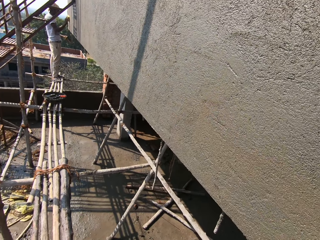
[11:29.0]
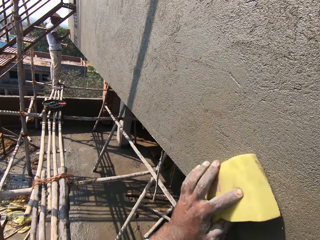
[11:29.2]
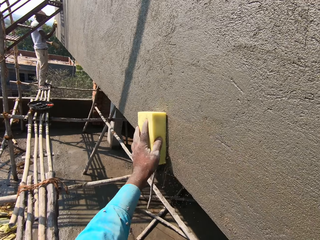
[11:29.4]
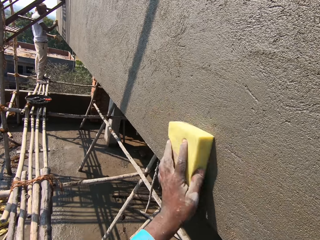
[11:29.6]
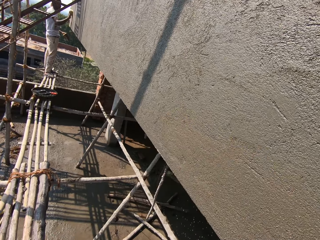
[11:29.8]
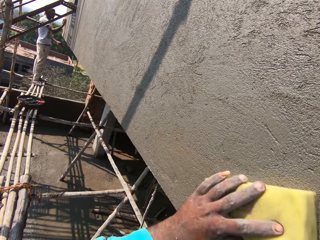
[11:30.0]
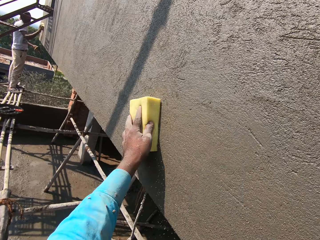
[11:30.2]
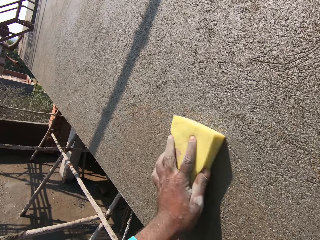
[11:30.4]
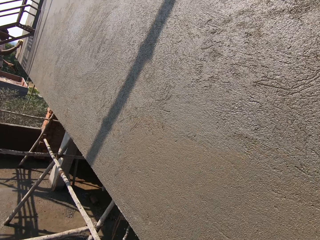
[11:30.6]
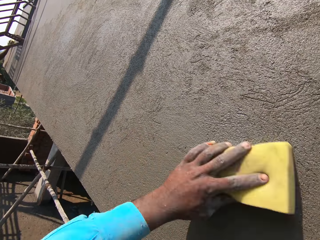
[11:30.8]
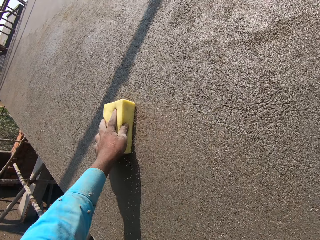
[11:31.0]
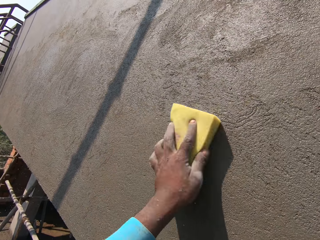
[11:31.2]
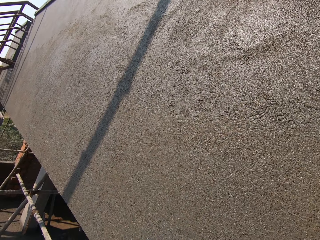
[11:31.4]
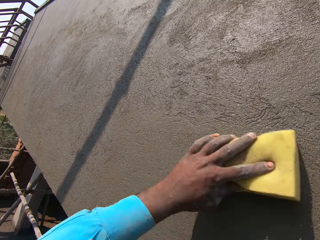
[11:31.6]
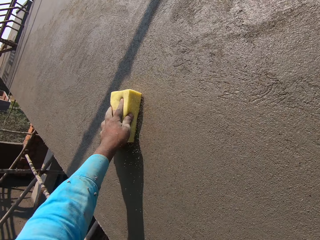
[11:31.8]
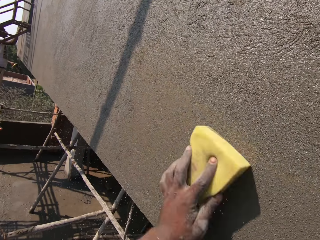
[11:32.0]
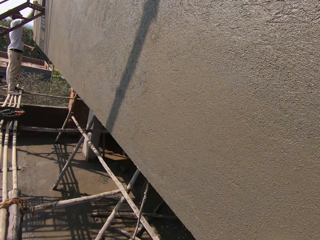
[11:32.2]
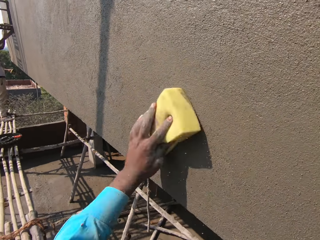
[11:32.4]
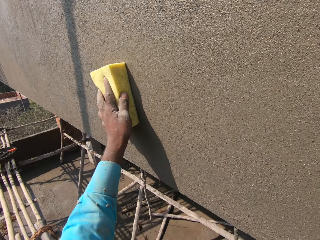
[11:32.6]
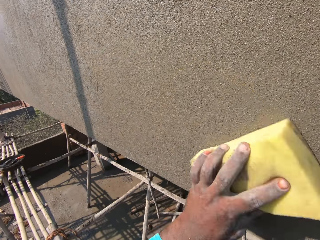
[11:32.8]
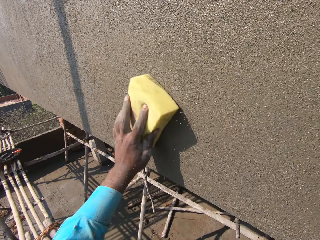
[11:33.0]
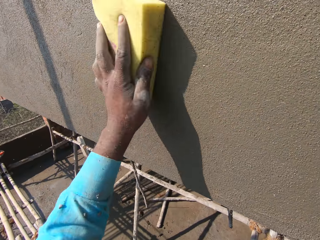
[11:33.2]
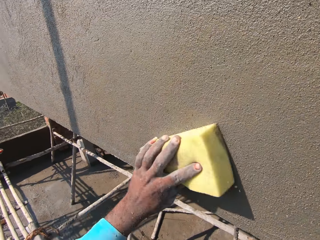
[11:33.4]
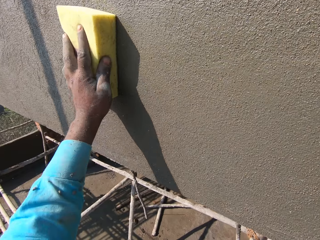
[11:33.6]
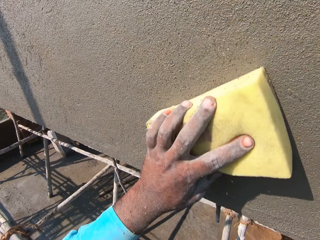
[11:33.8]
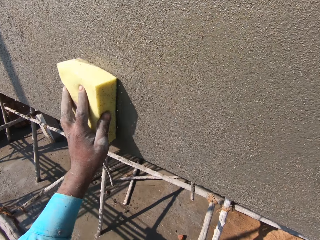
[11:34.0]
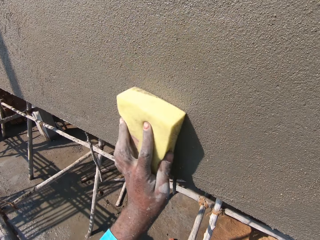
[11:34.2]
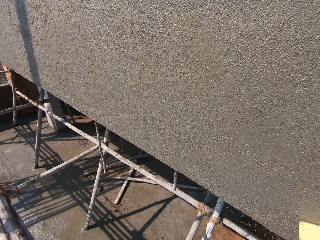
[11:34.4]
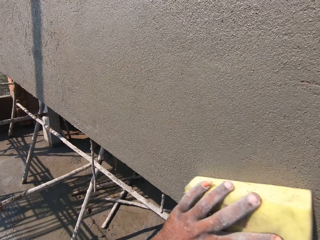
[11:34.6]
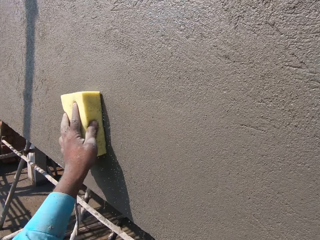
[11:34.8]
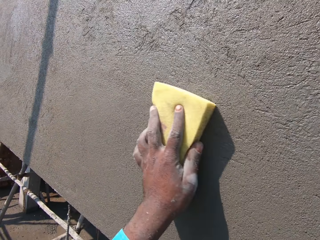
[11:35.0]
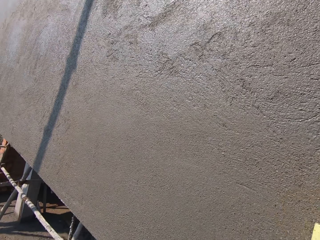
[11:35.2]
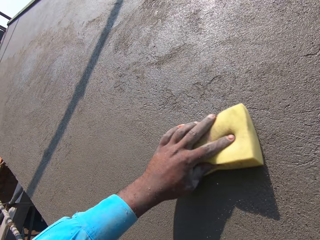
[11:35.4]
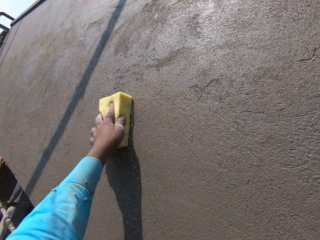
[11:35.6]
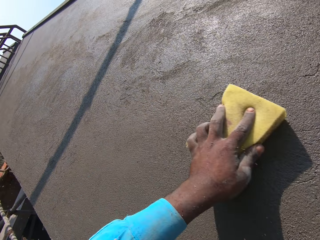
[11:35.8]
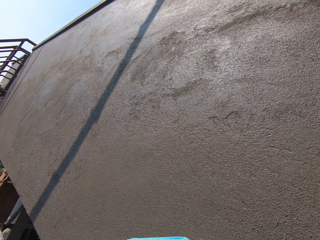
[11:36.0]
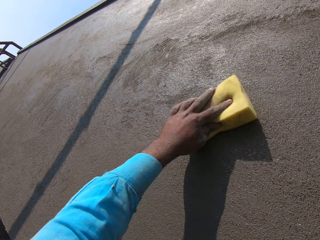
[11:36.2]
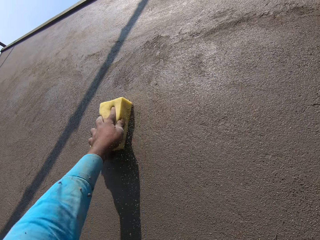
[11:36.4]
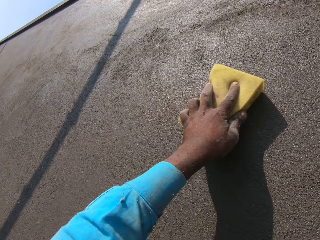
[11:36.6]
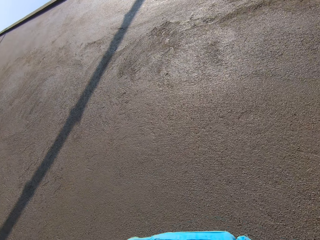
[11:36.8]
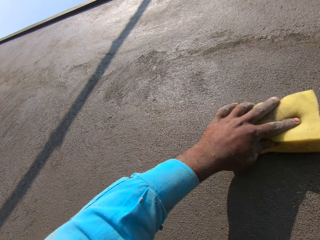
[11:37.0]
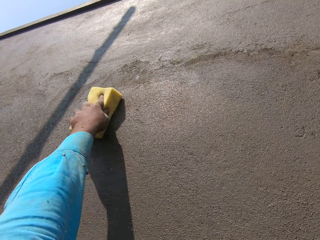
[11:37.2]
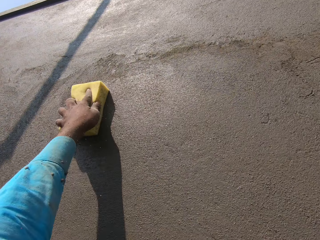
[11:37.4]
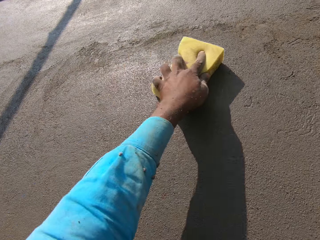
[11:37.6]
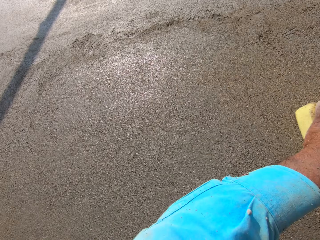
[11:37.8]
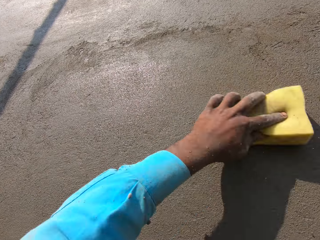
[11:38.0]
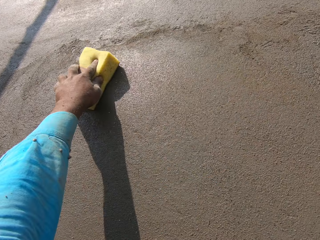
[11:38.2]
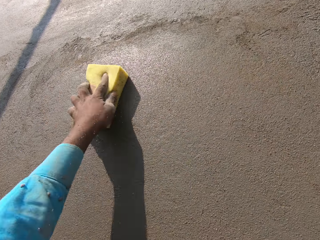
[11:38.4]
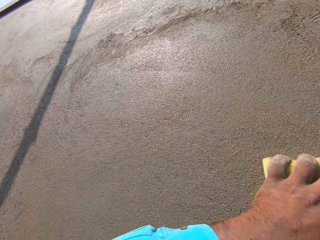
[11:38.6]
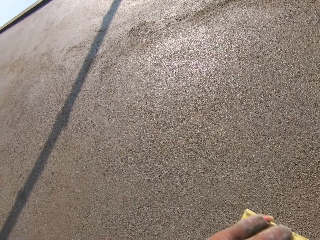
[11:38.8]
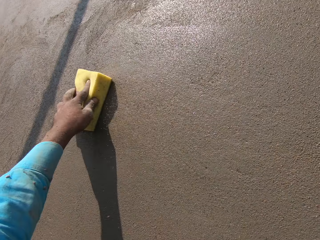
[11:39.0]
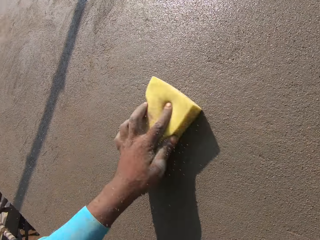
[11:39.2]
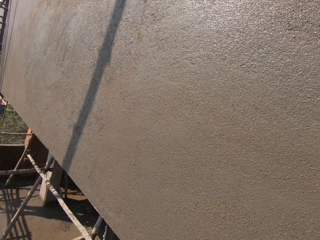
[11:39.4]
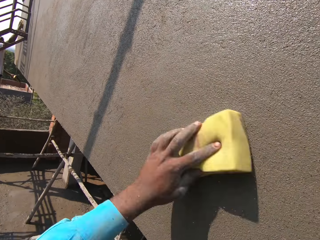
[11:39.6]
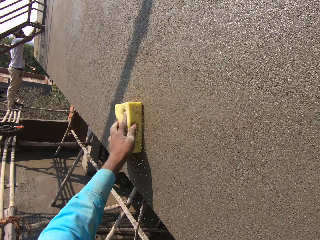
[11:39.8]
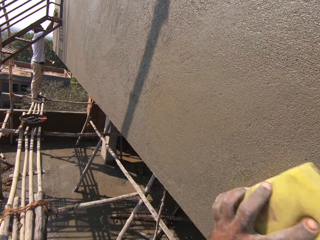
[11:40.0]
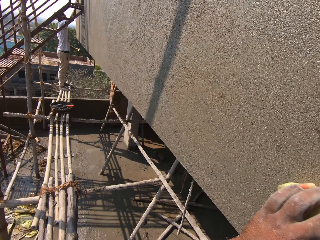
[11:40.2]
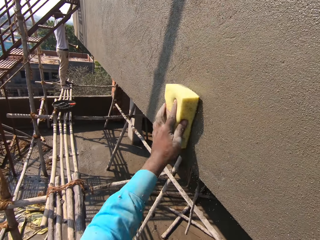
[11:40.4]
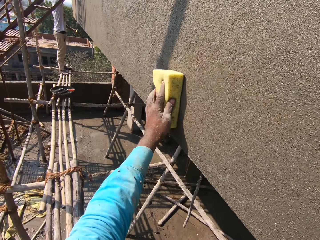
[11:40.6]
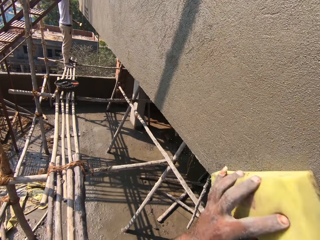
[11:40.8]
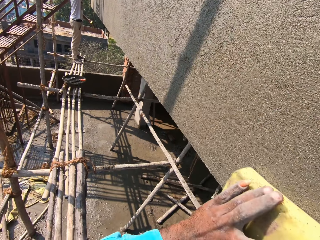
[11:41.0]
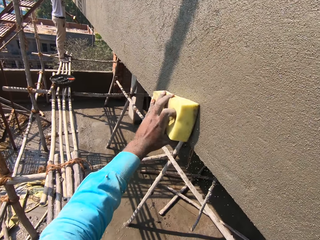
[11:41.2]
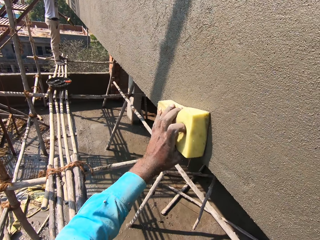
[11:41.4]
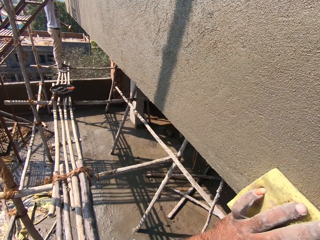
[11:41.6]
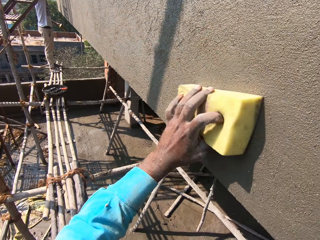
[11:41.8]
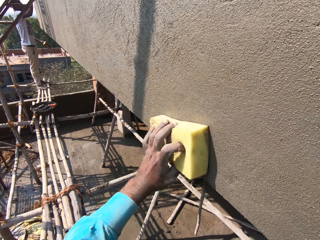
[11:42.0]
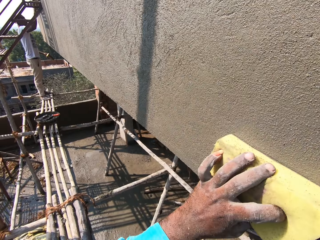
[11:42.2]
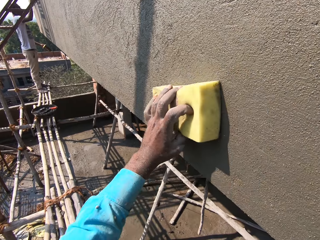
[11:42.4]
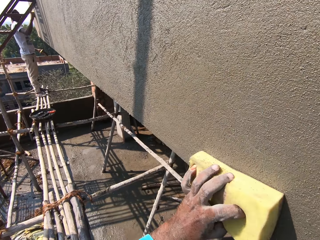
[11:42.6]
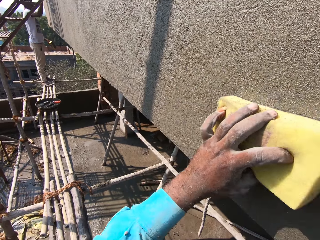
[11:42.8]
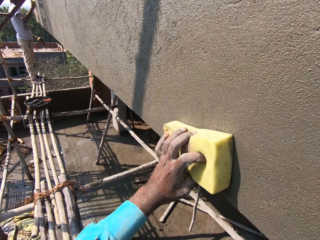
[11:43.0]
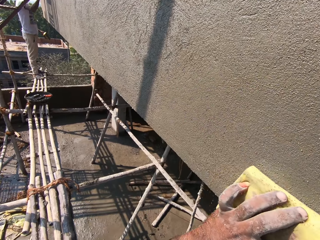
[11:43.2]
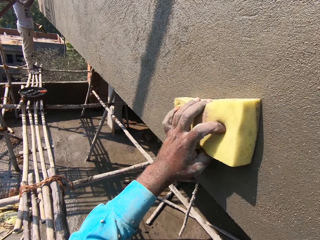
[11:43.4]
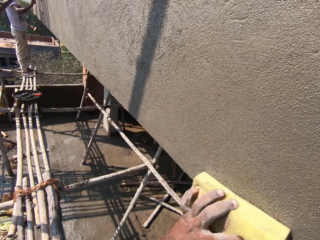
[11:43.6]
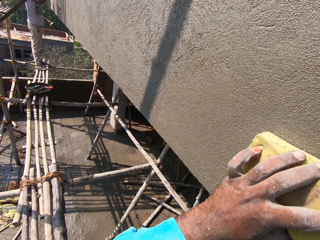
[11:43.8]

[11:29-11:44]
The camera wearer wipes the wall with the sponge. They look around.

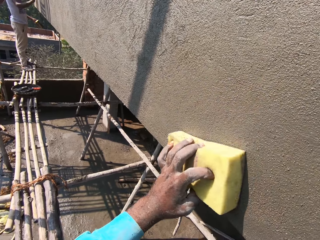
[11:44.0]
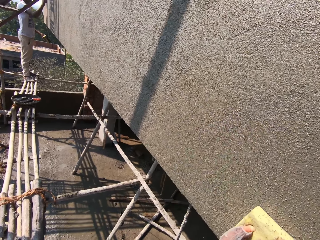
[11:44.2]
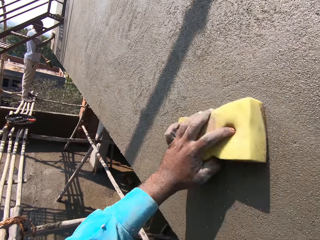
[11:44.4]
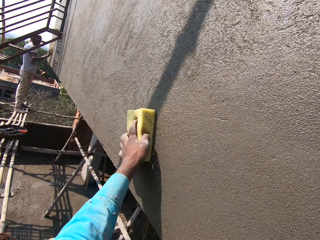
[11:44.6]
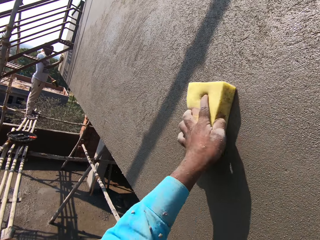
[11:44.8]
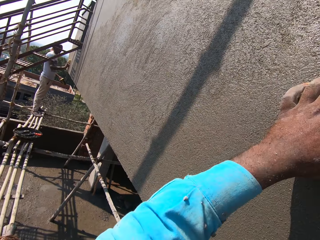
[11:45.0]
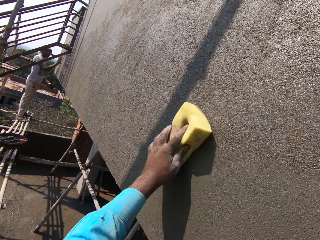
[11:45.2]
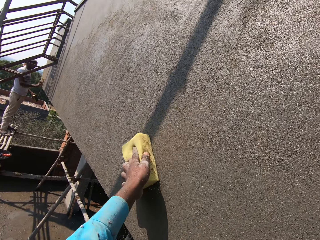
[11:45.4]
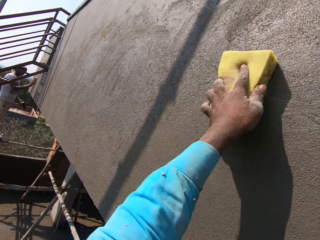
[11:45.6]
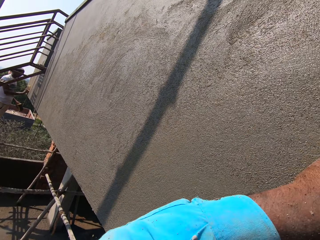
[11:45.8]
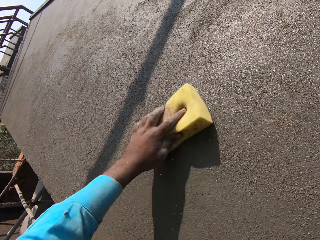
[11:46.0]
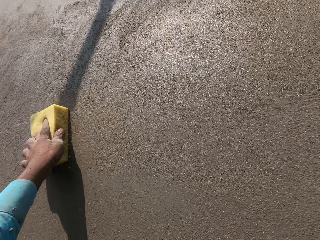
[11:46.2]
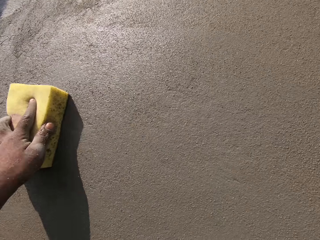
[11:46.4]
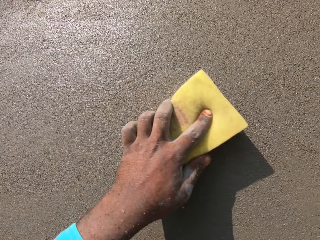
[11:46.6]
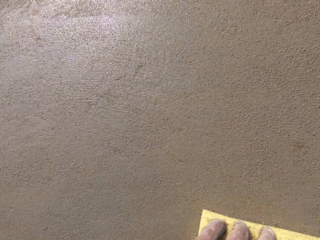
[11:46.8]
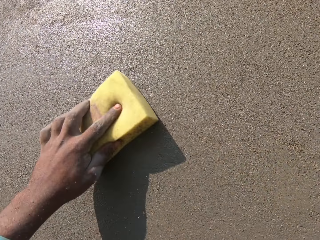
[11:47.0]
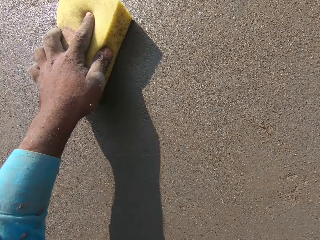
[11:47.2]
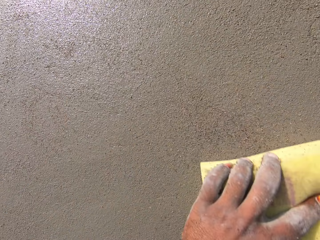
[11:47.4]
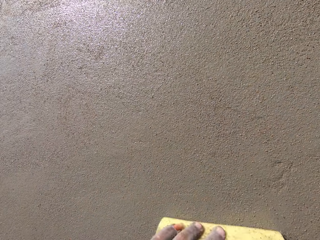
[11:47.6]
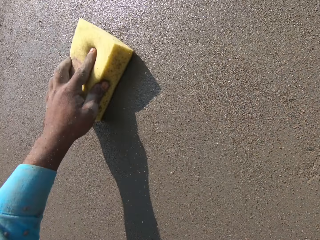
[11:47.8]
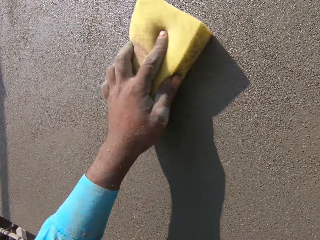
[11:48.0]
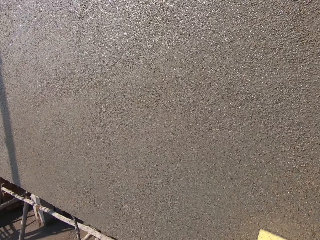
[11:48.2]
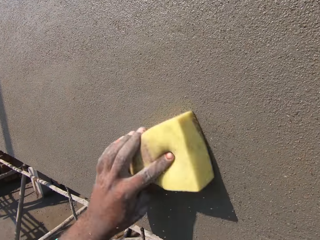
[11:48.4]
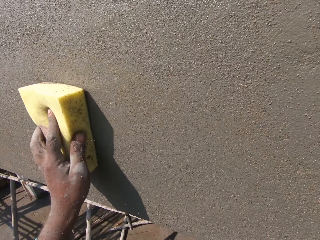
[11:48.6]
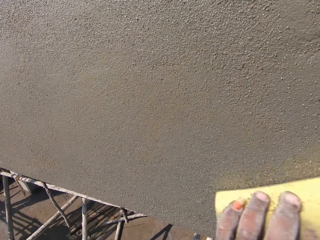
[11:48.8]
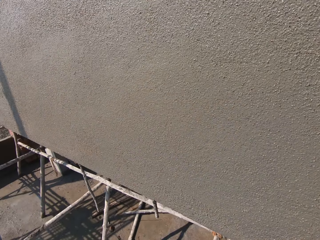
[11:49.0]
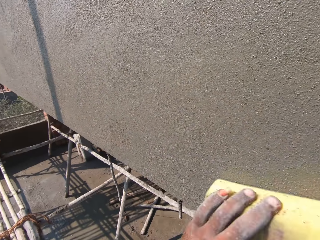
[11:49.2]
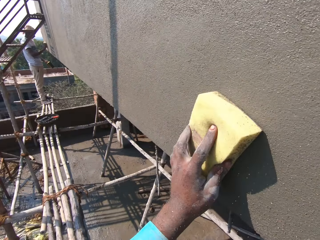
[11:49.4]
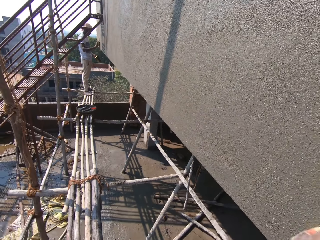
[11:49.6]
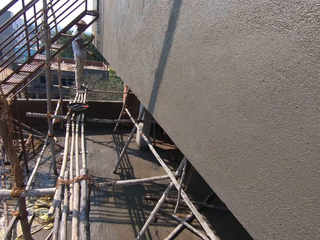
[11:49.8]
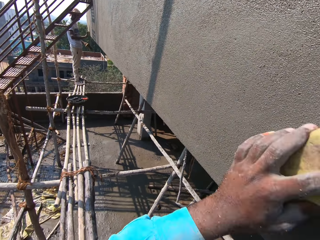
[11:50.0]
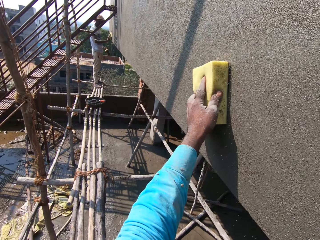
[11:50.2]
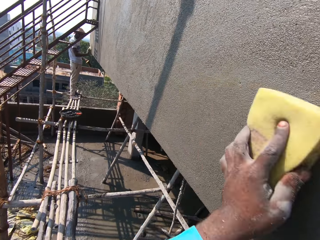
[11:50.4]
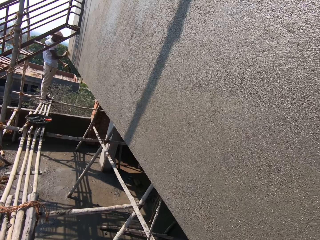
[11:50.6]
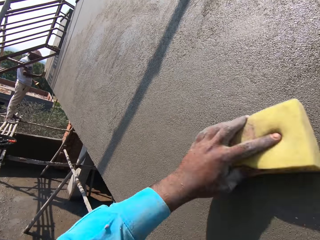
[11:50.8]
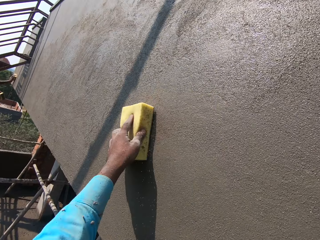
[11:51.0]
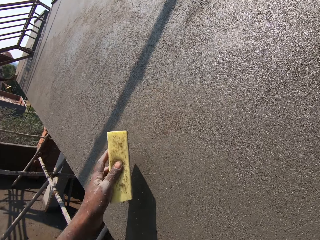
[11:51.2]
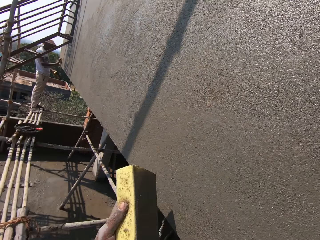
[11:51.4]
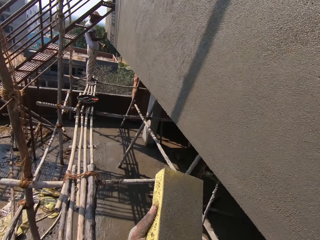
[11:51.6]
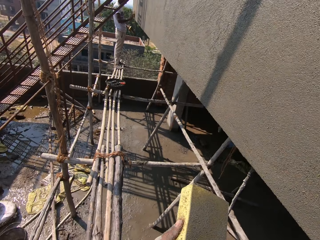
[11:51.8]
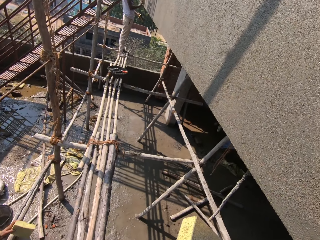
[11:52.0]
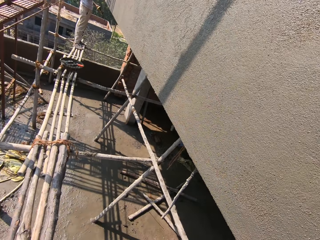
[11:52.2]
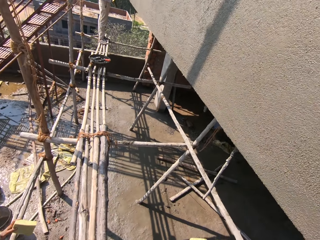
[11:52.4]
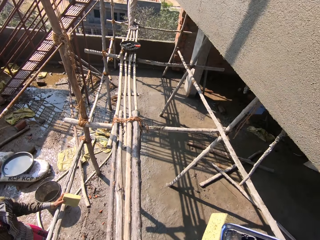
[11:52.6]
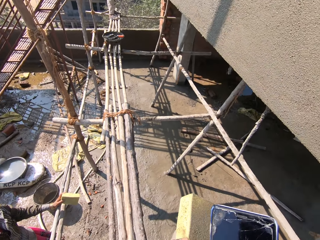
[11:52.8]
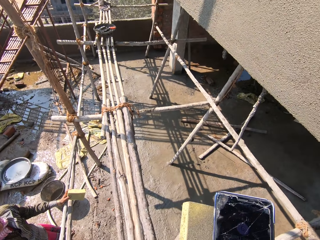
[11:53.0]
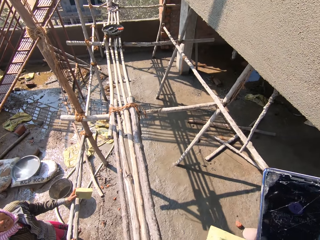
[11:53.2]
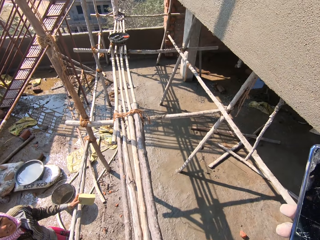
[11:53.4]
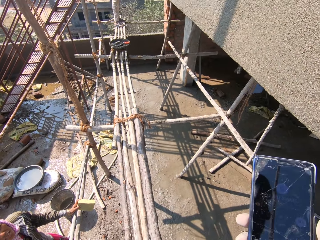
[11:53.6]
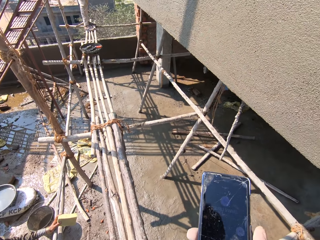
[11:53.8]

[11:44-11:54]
The camera wearer interacts with a person. They wipe the wall with the sponge. They look around. They look at the sponge.
